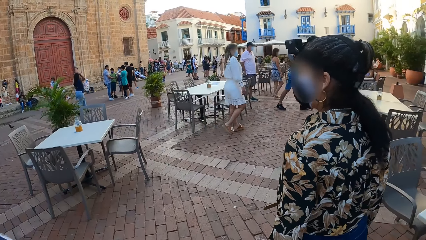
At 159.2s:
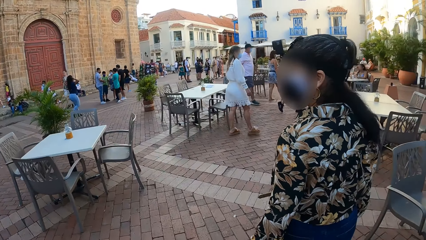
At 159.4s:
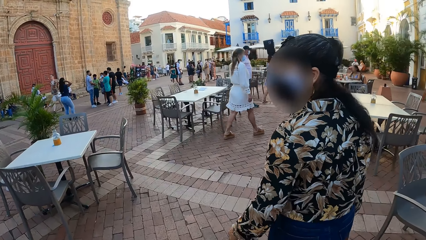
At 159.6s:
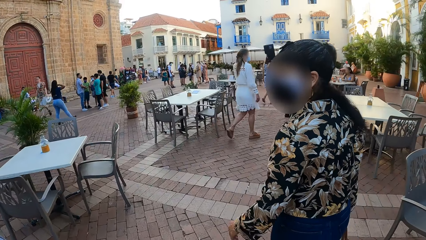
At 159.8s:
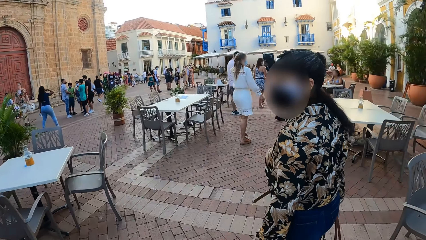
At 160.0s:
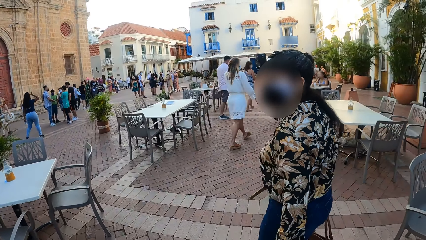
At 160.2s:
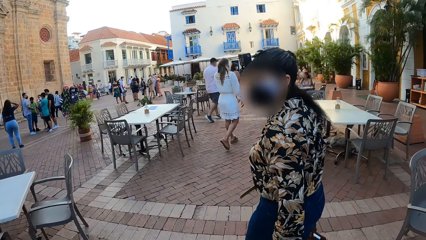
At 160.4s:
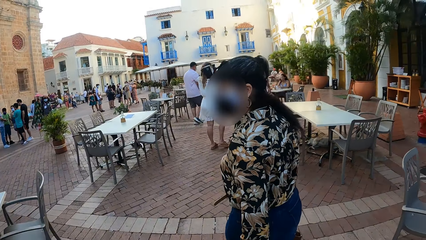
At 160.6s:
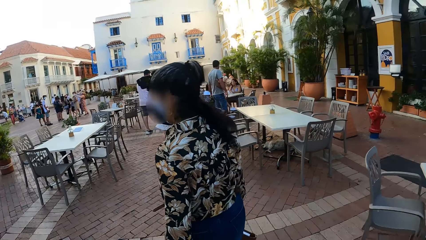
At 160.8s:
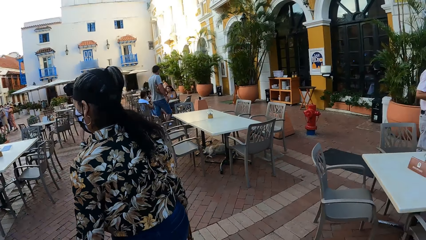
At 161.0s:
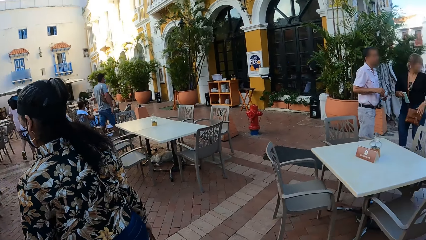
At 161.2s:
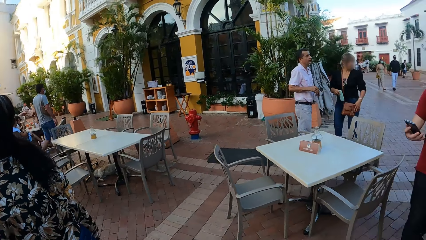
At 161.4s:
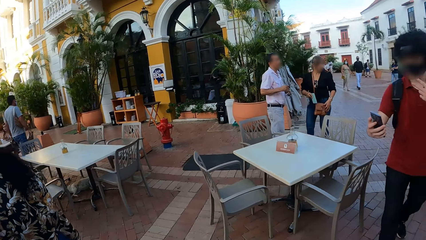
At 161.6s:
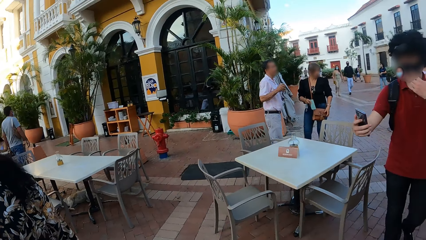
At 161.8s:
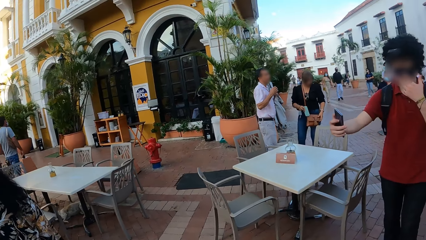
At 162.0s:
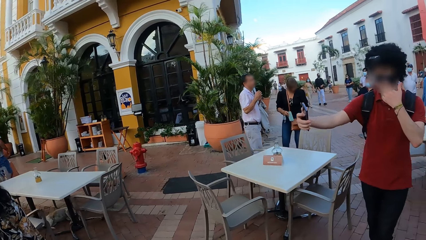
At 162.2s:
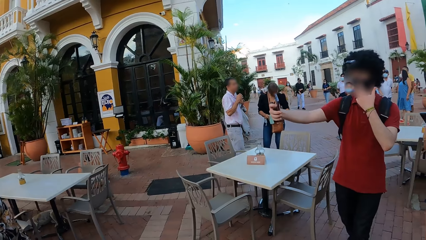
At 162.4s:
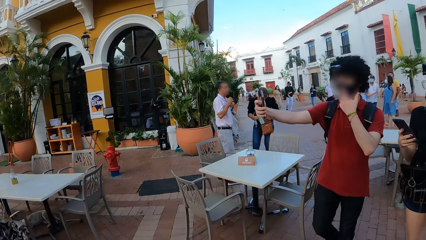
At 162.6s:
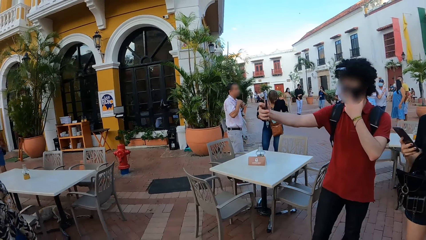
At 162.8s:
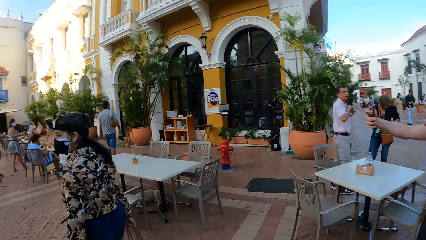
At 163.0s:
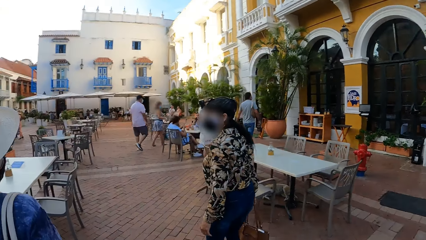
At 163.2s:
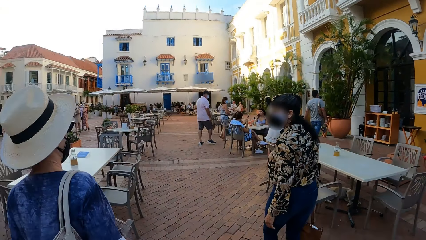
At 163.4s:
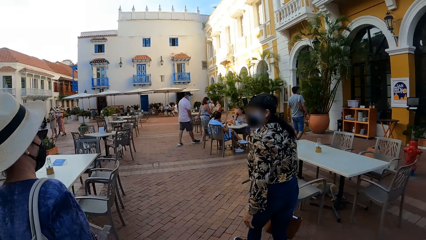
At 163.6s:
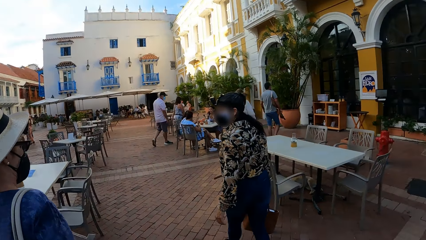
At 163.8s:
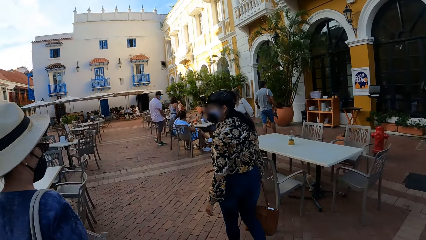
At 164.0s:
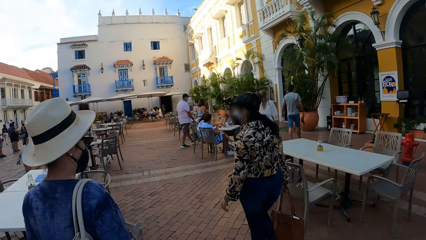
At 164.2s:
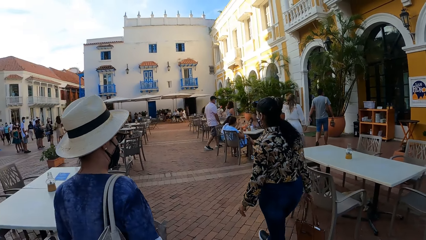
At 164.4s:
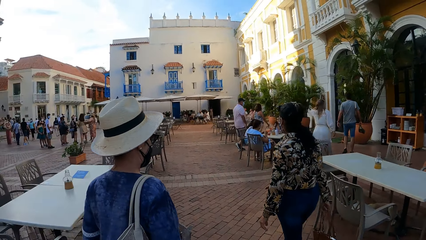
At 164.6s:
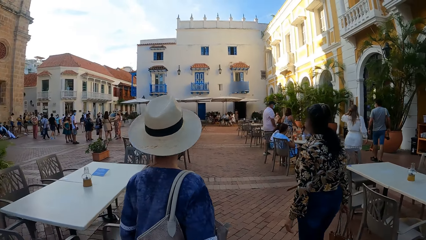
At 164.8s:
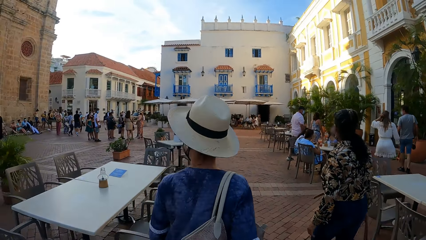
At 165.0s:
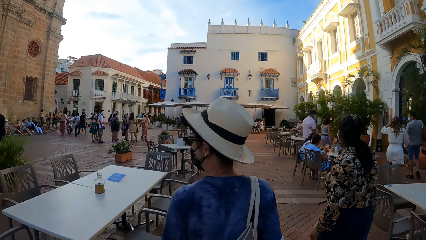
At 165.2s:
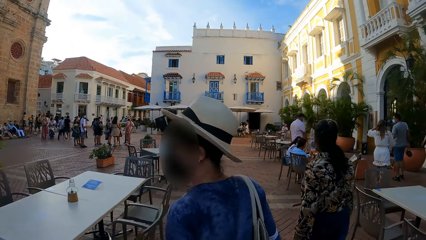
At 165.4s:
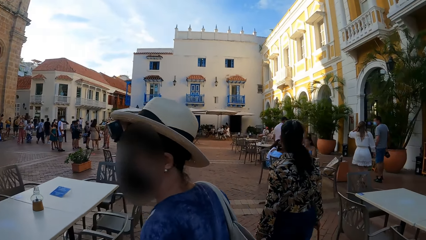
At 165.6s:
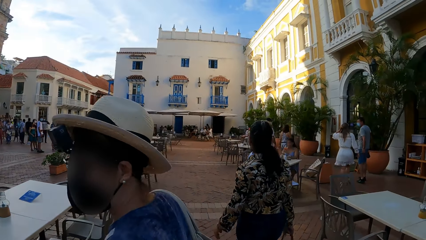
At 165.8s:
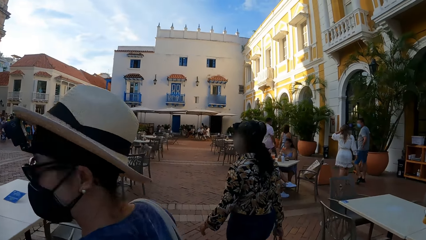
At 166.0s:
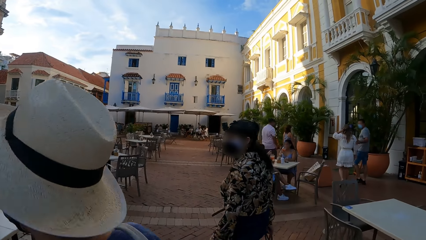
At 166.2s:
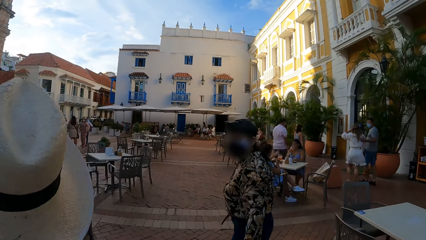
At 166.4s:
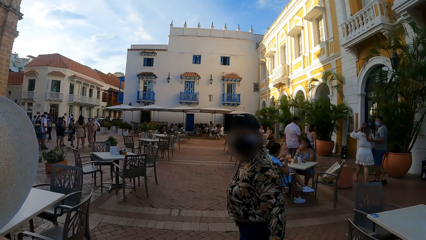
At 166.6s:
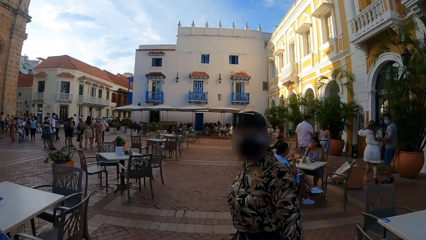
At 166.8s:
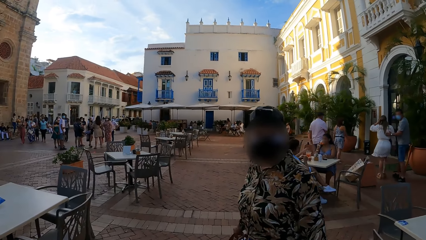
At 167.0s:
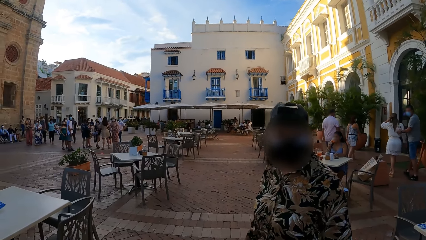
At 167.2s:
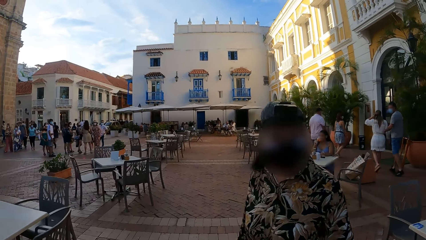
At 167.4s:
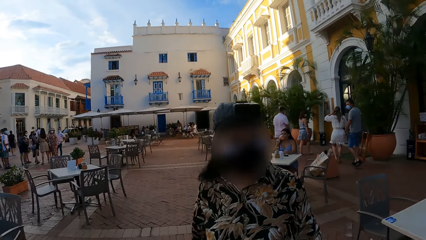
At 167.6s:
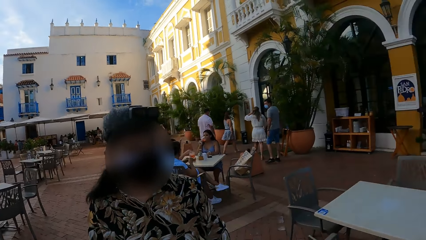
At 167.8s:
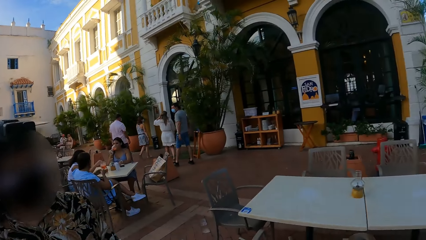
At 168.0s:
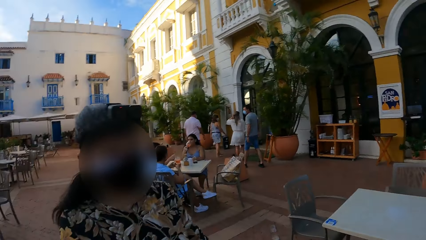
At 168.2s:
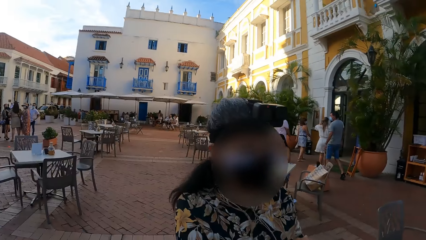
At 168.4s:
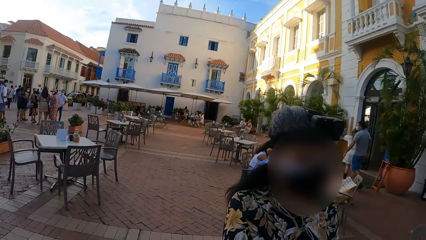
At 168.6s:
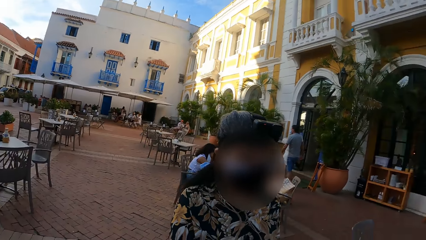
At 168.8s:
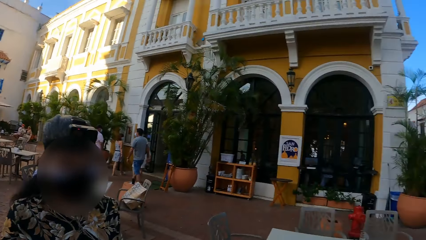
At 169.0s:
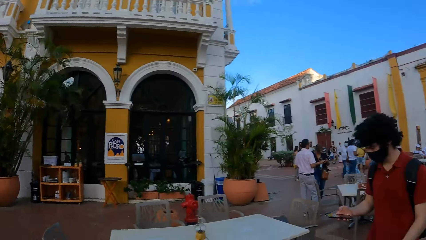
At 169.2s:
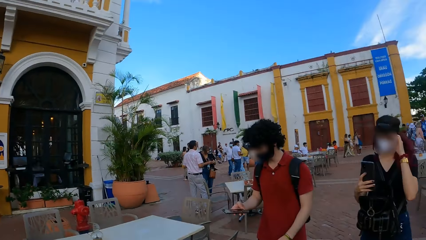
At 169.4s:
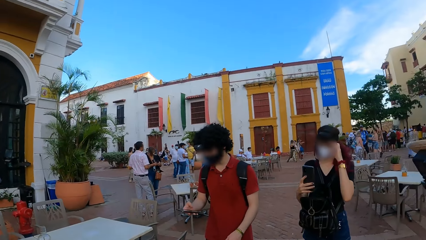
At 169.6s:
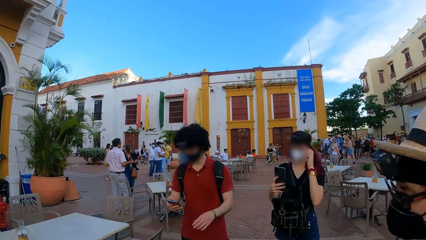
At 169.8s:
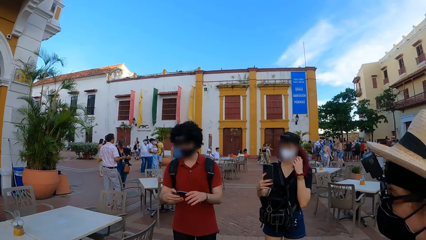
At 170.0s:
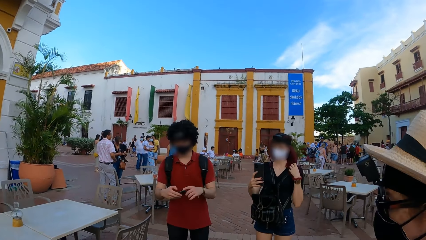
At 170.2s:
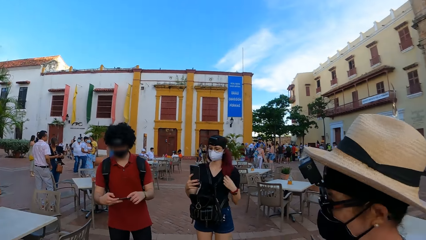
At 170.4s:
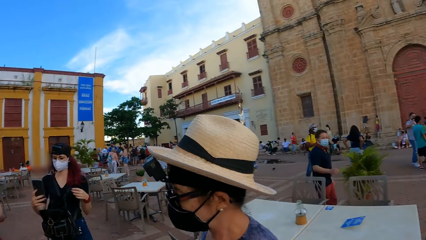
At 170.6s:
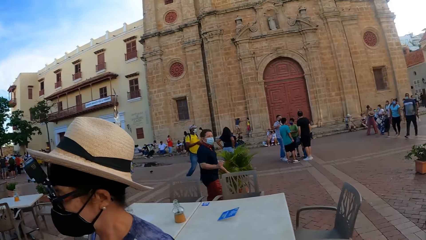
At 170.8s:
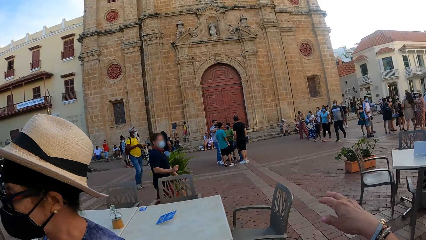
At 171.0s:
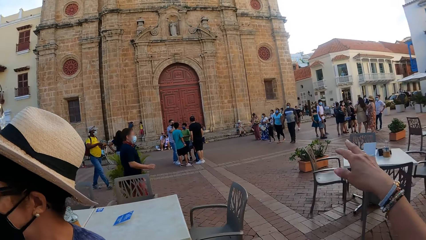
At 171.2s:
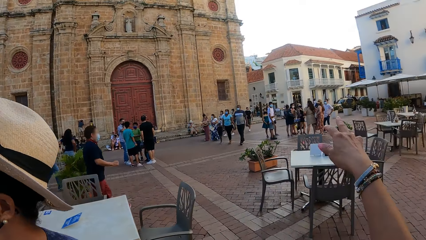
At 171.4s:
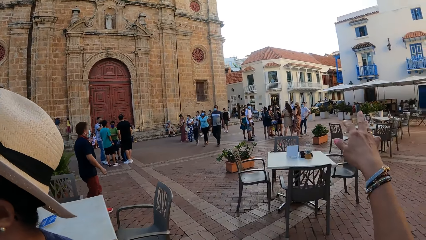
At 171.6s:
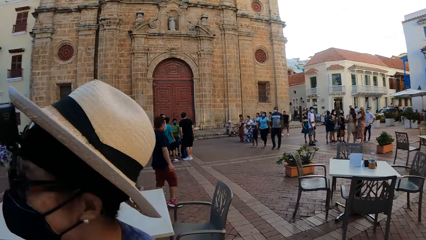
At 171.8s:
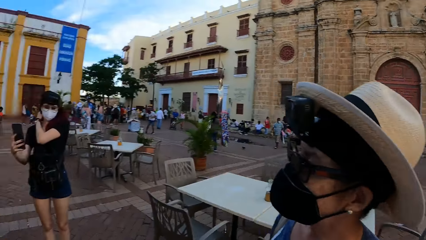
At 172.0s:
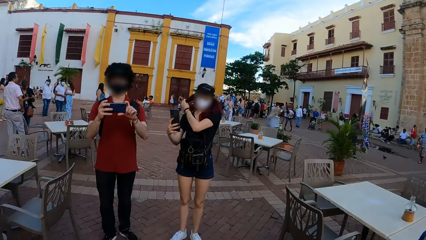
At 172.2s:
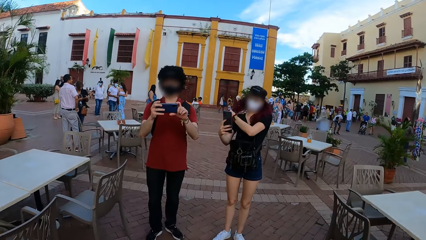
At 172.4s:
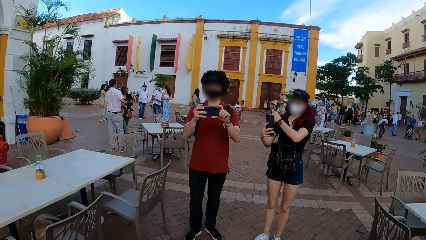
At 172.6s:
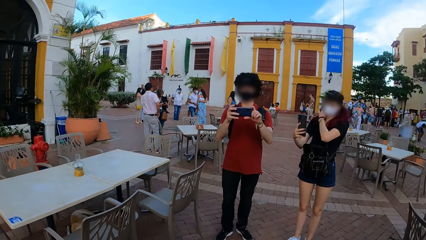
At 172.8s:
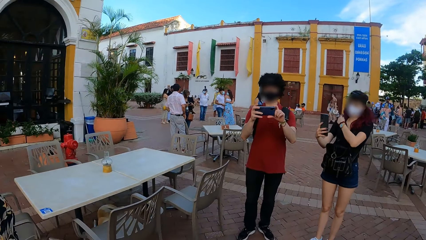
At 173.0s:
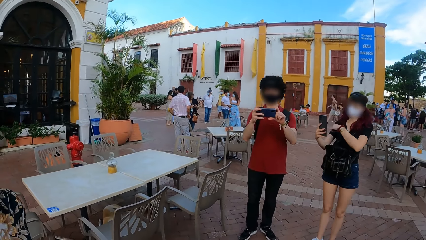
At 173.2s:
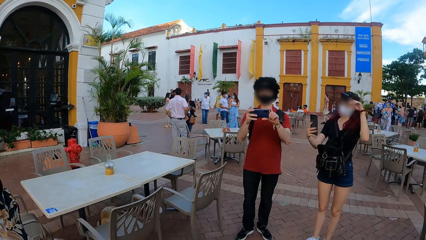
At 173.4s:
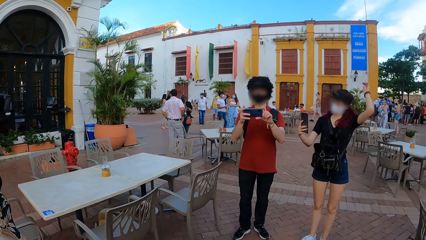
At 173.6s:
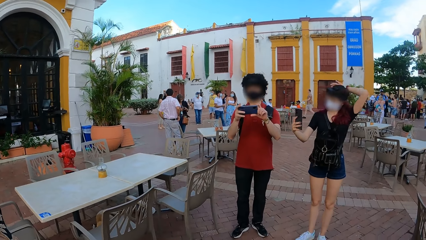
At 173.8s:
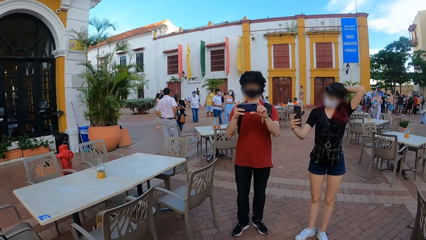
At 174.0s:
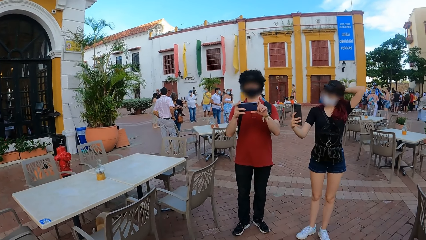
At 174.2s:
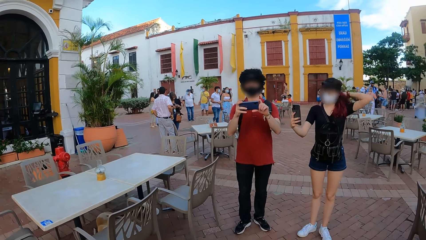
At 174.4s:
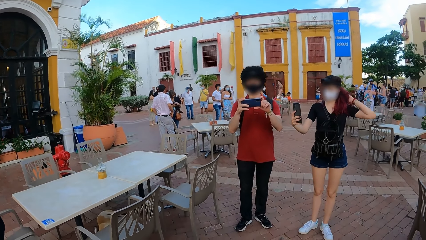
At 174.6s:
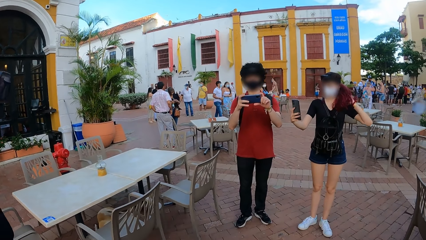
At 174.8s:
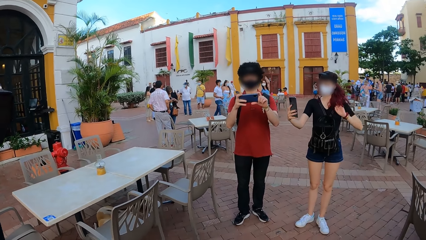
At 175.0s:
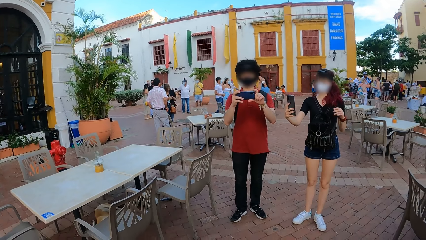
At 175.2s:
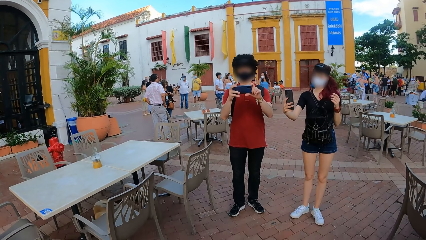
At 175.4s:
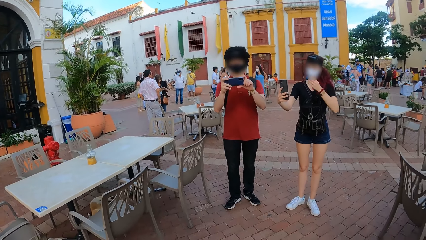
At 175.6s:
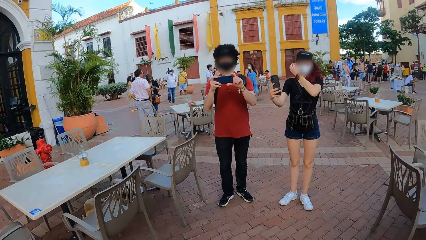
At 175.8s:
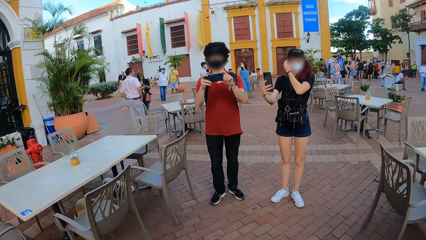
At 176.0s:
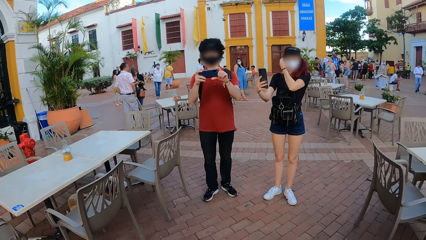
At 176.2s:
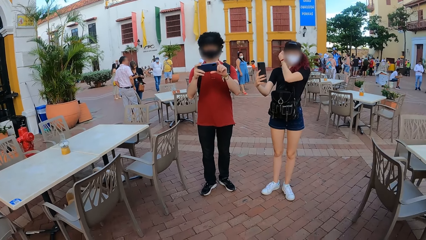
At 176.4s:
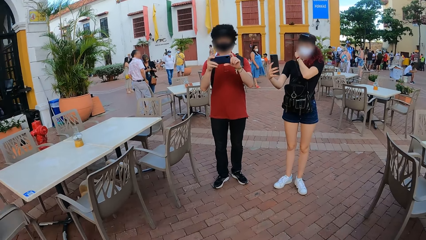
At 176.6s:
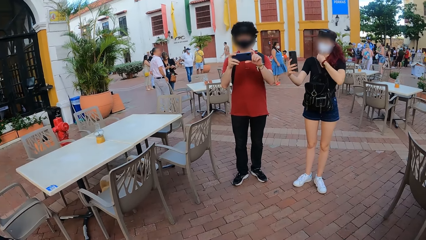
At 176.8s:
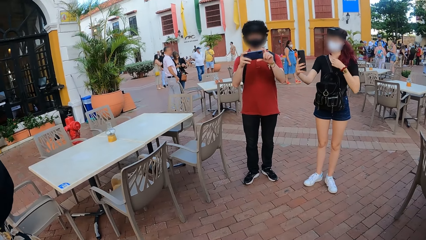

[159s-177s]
A person looks at another person. The camera wearer looks around a street. A third person takes a selfie with his phone. The camera wearer turns to the first two persons. The second person stops walking and looks back. The first person looks back at the camera wearer. The camera wearer looks at the third person. They look around a street and point at people in a street. They move their hand. They look at the third person and a fourth person. The fourth person takes a selfie of herself. The third person takes a photo of the camera wearer.
